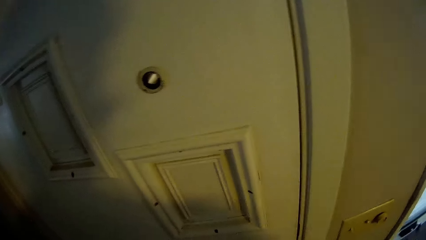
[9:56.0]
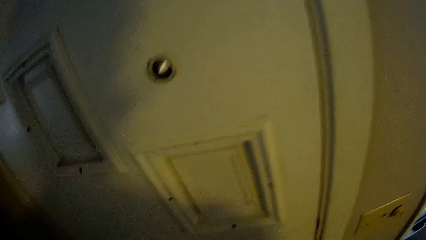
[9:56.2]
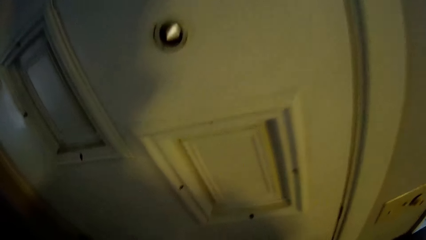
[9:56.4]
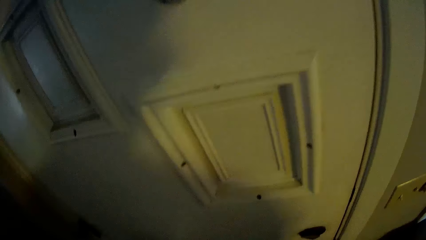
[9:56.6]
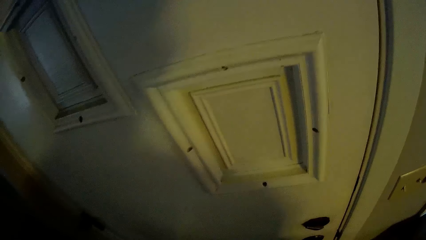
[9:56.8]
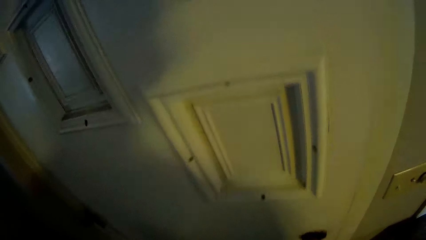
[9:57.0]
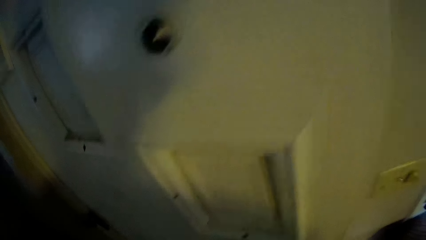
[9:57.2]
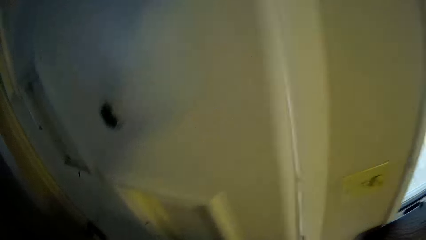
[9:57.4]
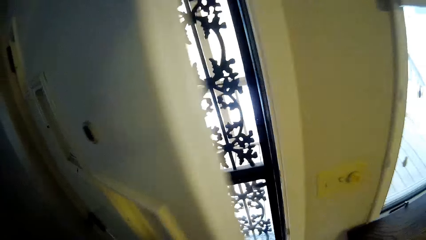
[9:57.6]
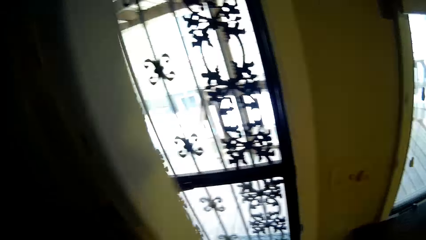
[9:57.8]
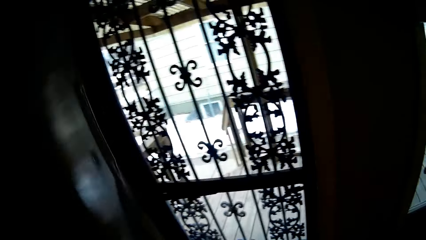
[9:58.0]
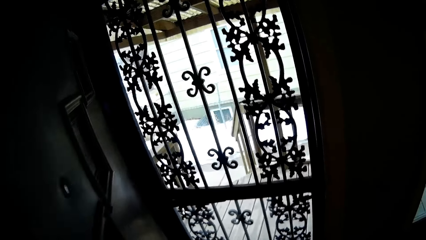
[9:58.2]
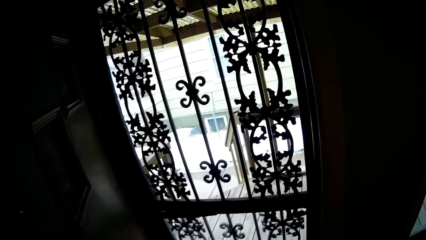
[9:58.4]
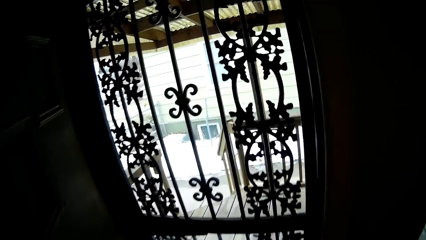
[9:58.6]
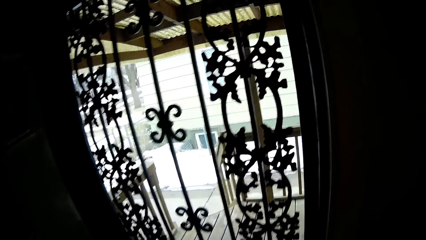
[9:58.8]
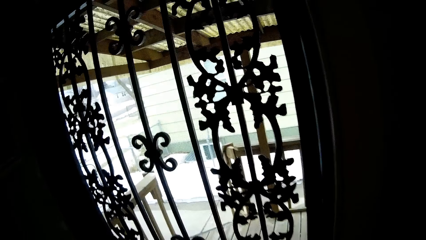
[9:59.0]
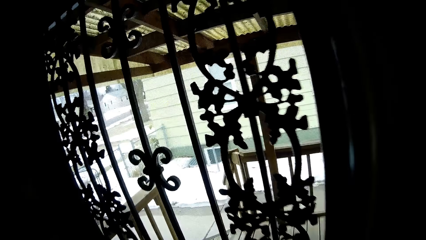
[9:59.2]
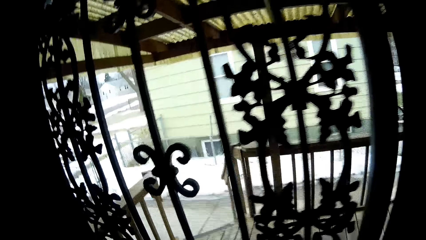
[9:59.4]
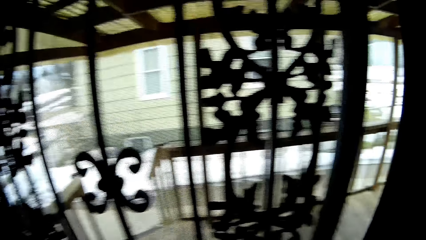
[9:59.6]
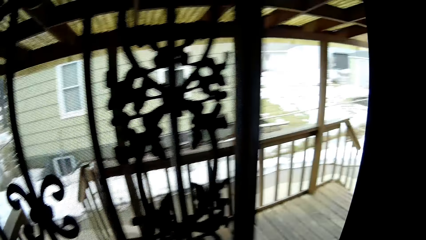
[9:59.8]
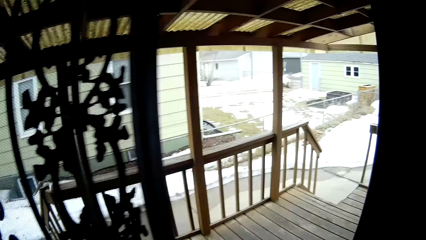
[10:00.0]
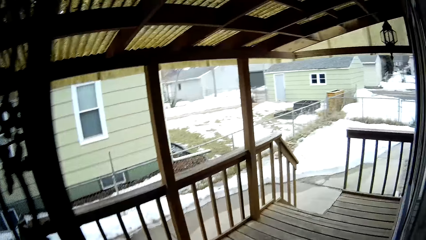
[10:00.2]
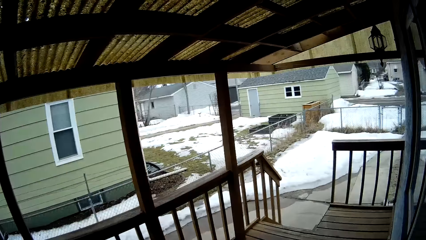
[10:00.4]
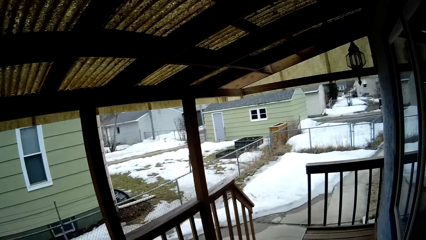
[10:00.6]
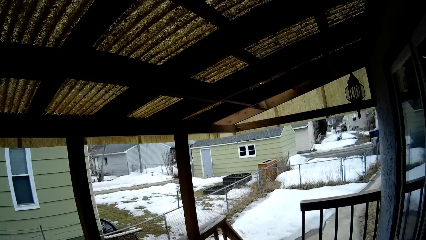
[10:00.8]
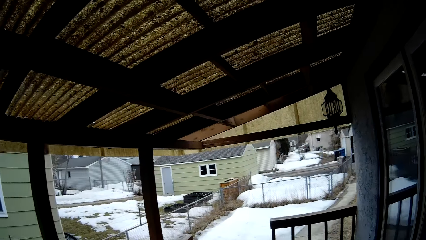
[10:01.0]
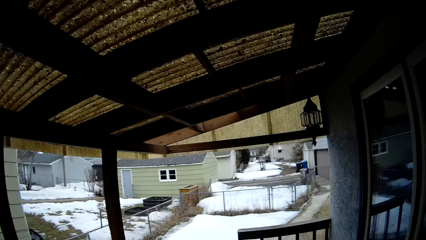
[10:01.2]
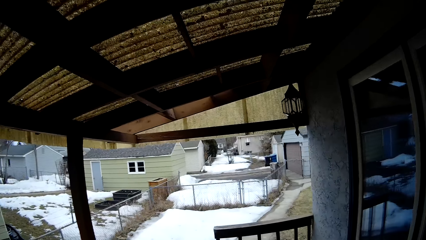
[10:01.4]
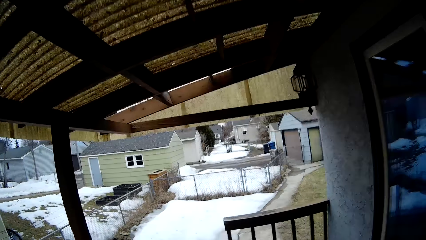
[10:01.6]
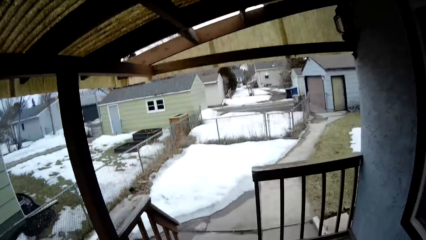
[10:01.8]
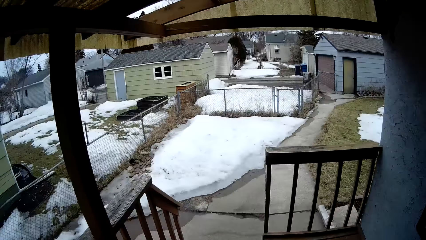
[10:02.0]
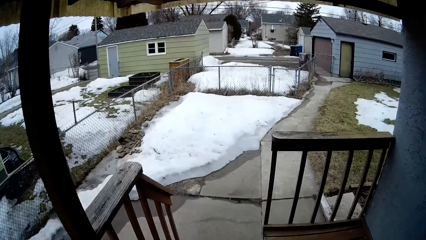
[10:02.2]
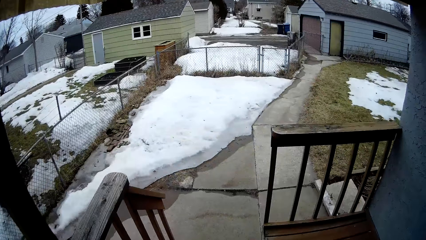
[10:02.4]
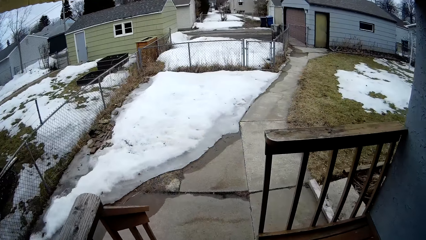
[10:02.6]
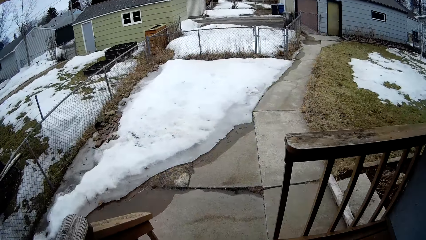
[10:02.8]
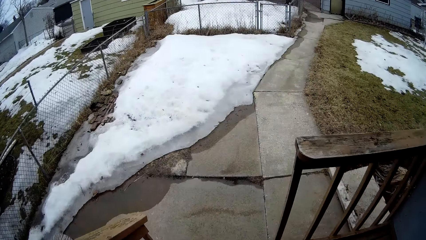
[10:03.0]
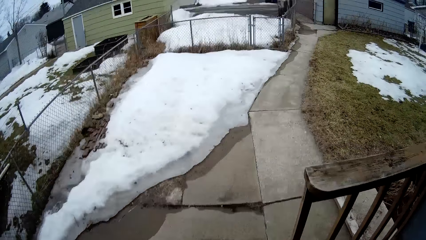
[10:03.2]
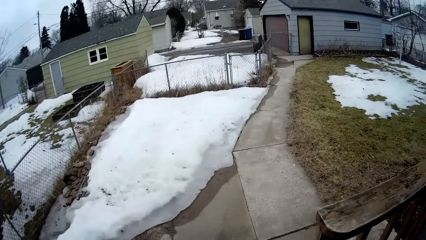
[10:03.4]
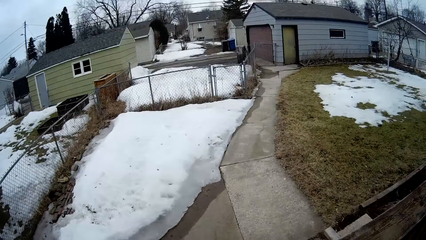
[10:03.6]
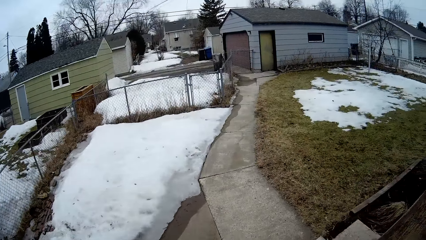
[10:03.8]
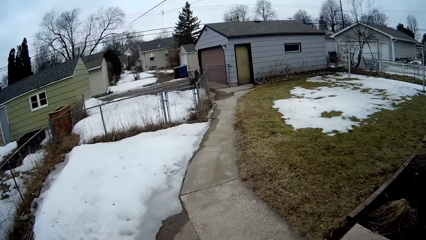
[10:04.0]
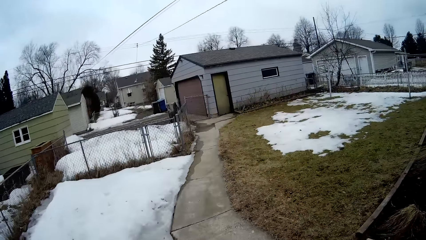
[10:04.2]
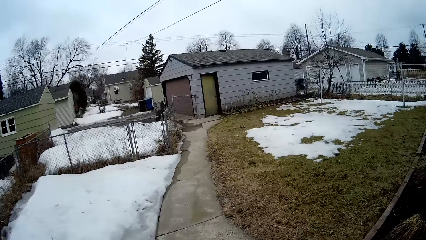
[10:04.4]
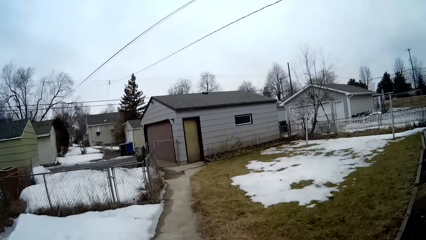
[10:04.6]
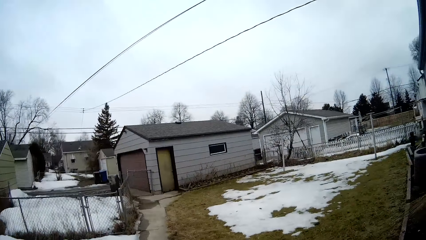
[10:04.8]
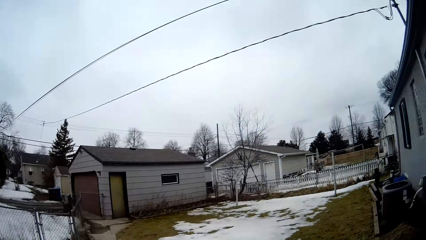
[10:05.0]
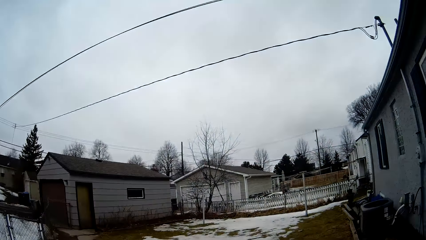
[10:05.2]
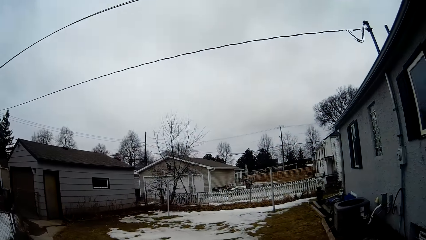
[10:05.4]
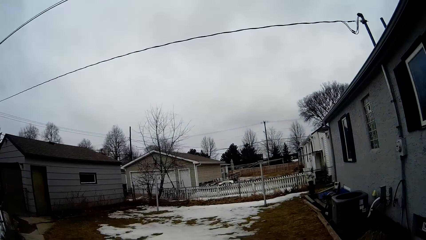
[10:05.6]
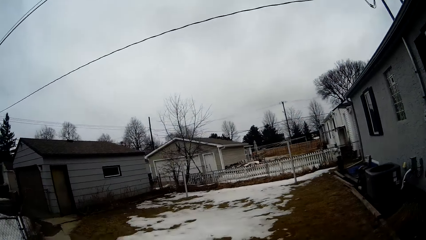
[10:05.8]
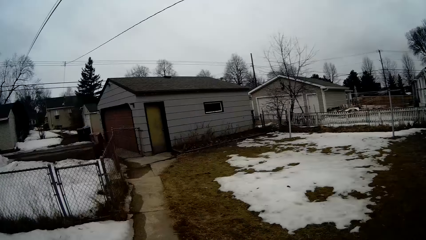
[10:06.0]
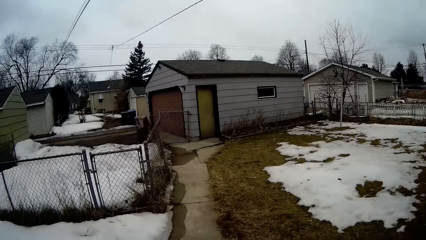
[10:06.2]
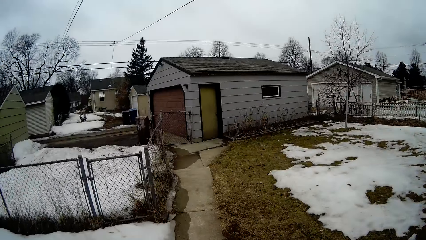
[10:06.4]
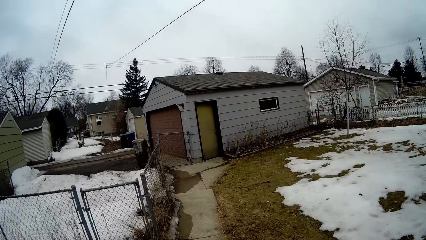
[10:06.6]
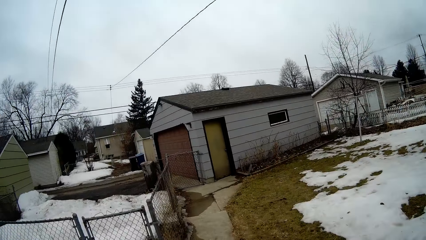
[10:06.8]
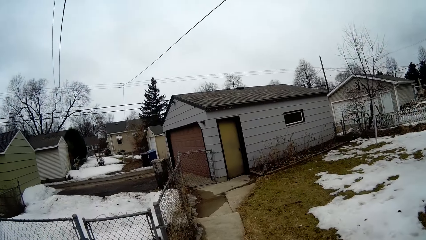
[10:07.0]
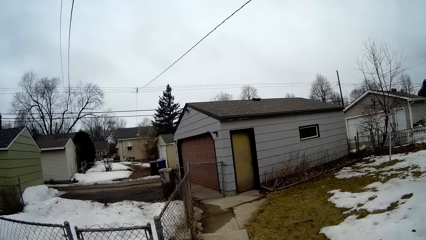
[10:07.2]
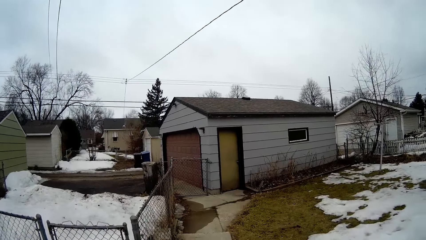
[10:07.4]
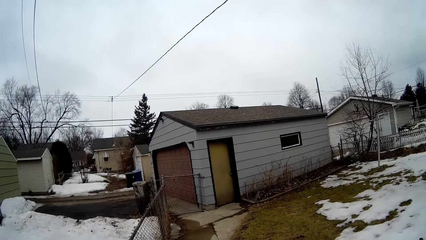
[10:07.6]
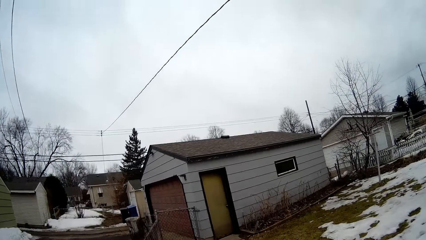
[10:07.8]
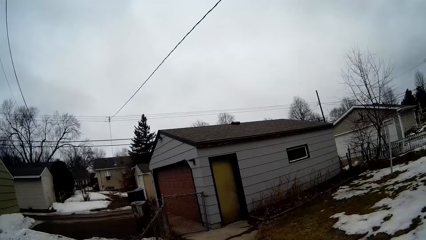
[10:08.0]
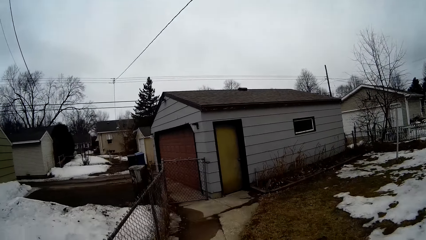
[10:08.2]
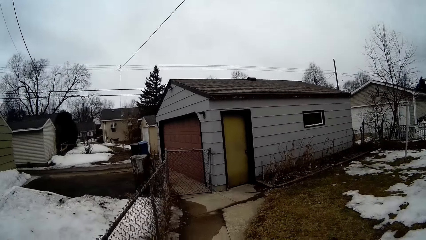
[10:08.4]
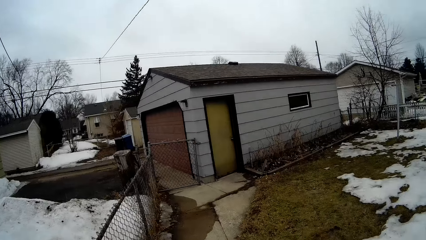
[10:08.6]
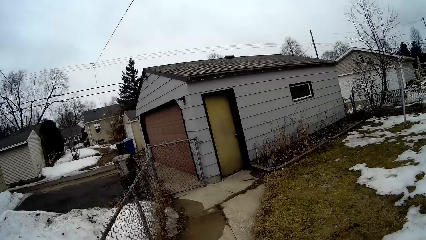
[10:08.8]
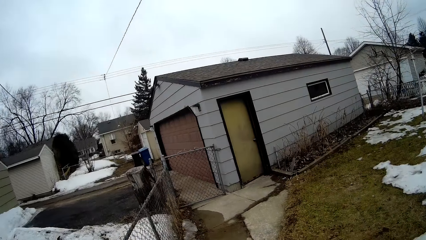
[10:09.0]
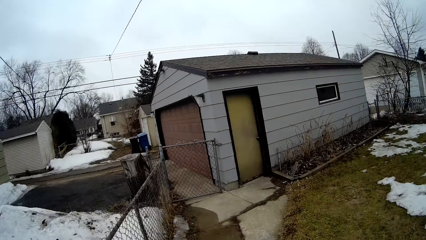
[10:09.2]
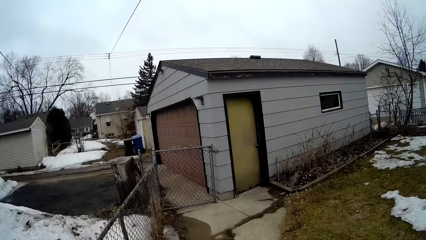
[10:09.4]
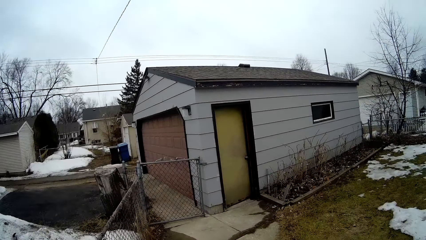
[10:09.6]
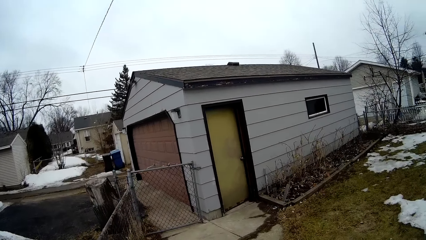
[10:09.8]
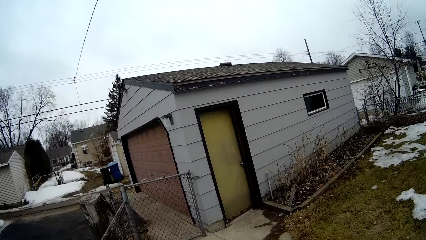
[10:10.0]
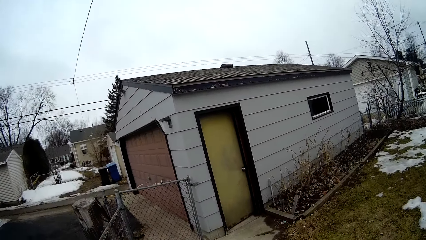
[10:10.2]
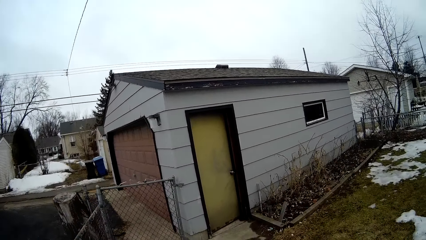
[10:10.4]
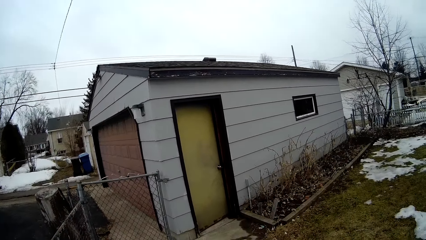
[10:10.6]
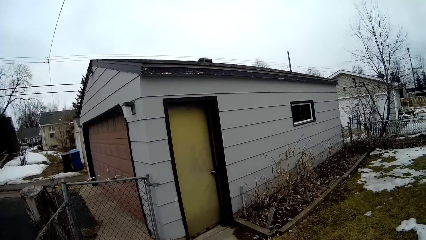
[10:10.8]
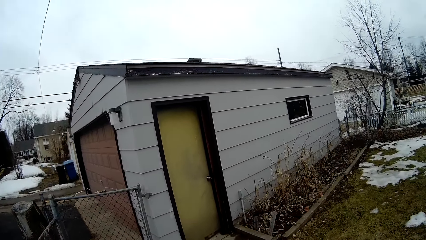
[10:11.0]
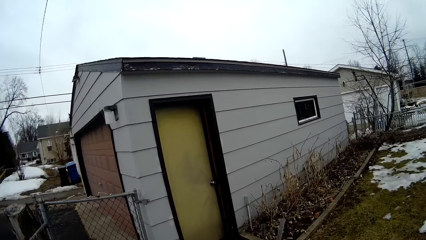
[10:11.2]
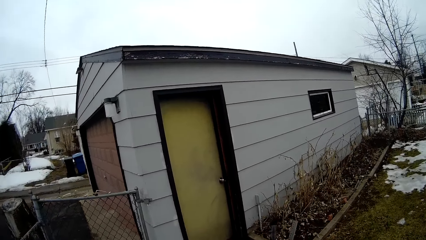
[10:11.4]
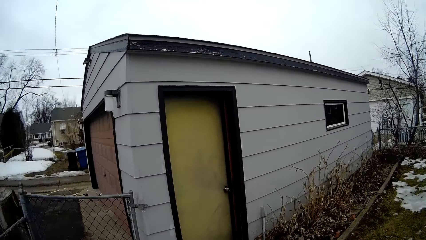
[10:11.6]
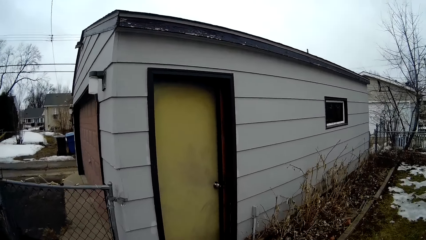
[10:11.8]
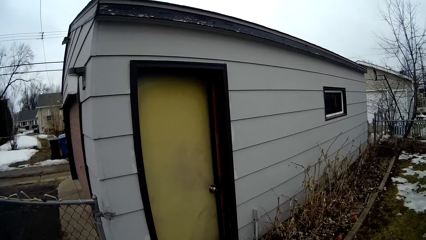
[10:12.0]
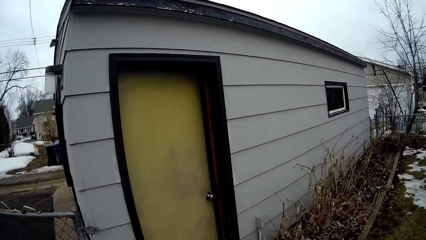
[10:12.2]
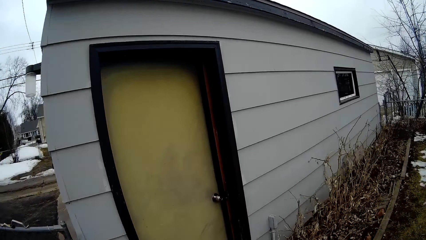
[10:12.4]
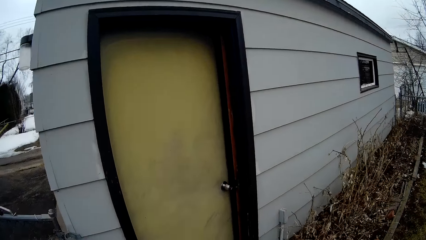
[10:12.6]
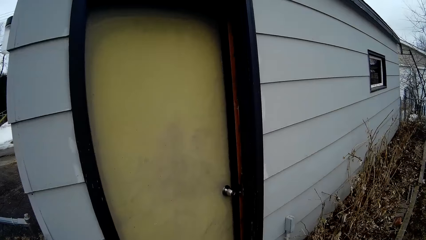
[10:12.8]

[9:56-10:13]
The camera wearer opens the door with his right hand. He walks towards a building. He pushes open the gate door. He walks on the front porch of the house. He walks down a set of stairs. He walks towards a garage.
